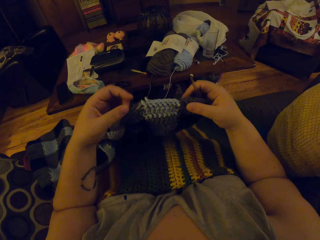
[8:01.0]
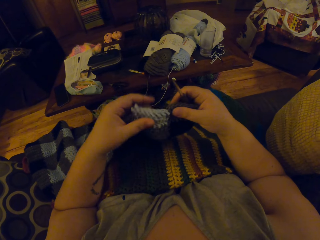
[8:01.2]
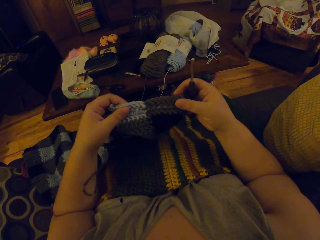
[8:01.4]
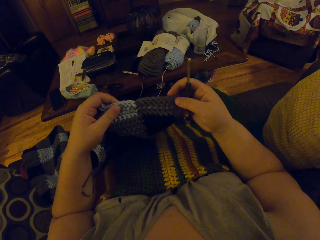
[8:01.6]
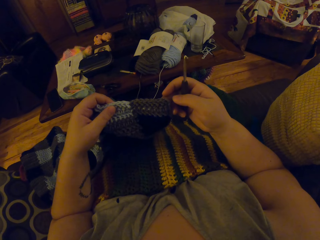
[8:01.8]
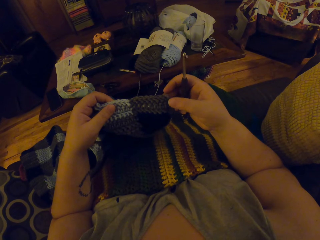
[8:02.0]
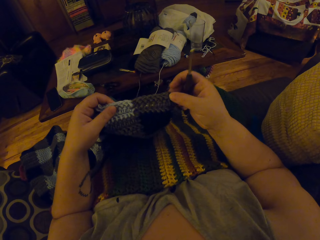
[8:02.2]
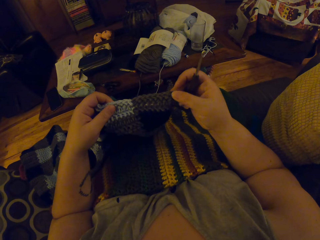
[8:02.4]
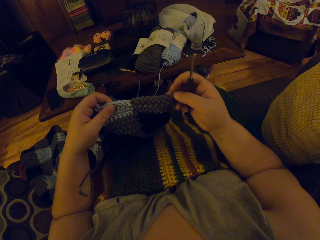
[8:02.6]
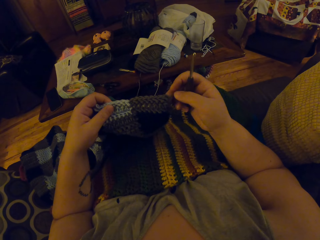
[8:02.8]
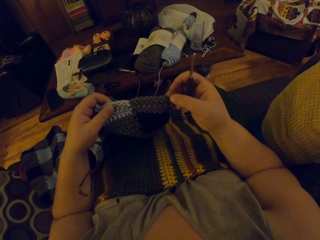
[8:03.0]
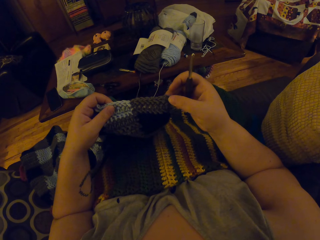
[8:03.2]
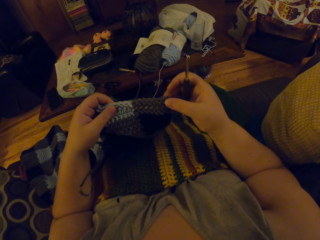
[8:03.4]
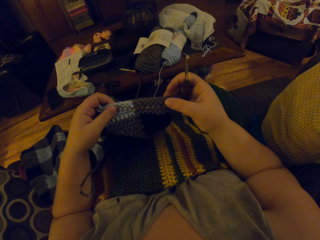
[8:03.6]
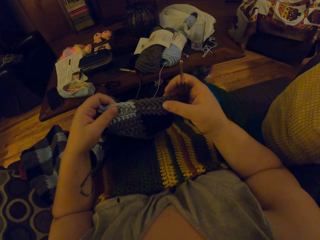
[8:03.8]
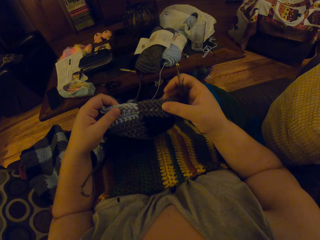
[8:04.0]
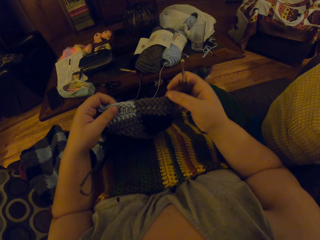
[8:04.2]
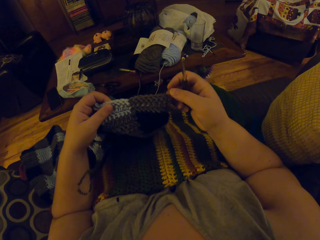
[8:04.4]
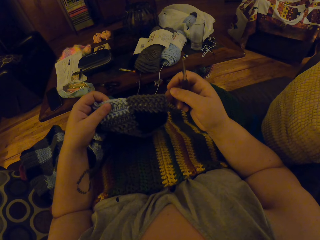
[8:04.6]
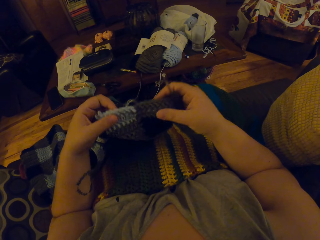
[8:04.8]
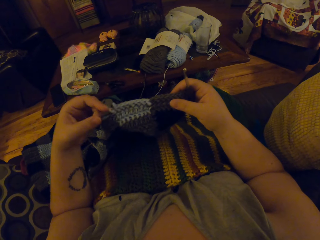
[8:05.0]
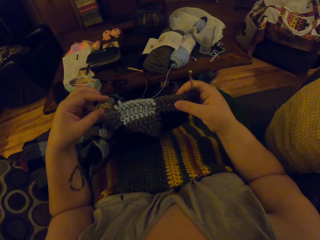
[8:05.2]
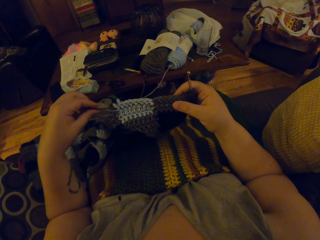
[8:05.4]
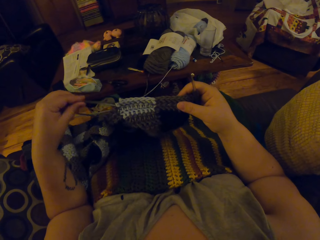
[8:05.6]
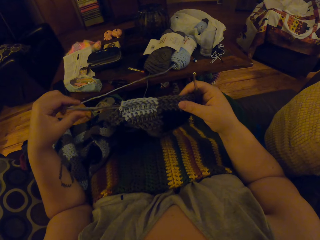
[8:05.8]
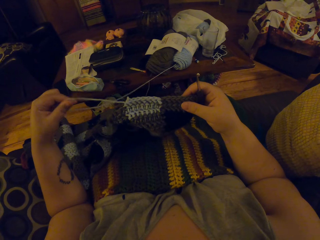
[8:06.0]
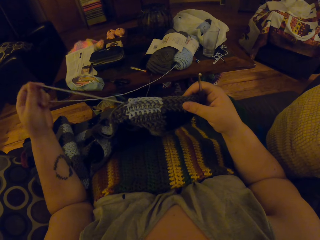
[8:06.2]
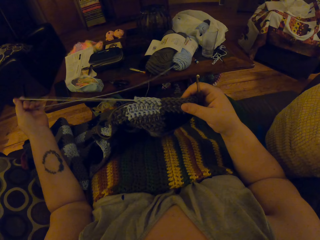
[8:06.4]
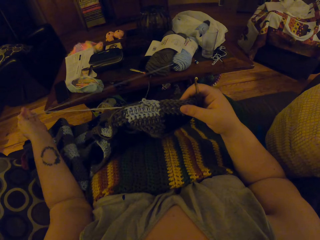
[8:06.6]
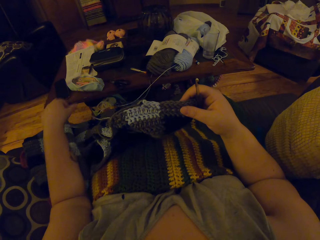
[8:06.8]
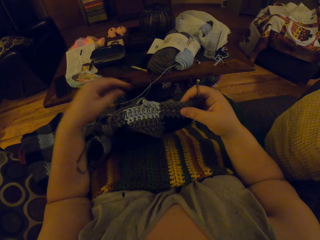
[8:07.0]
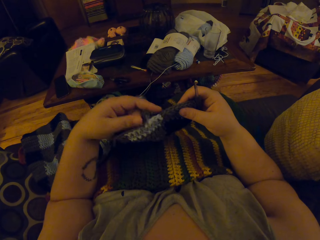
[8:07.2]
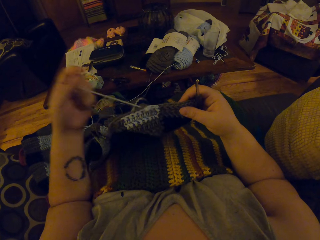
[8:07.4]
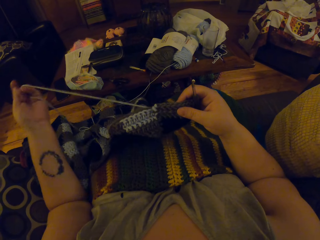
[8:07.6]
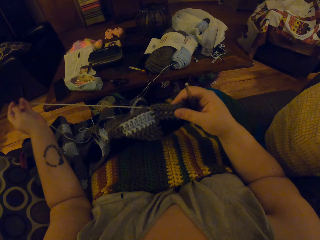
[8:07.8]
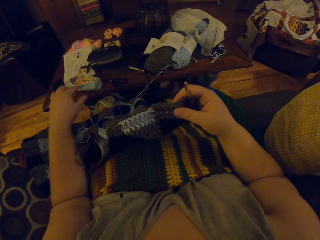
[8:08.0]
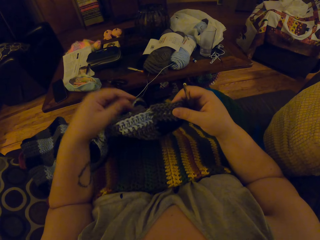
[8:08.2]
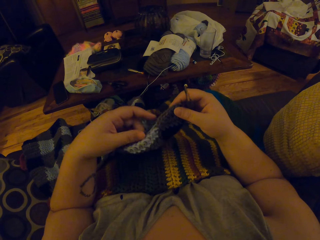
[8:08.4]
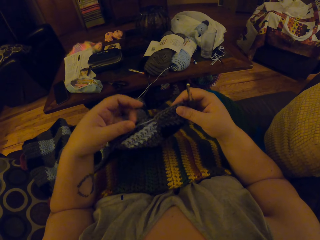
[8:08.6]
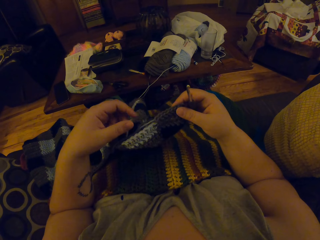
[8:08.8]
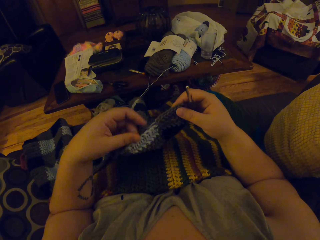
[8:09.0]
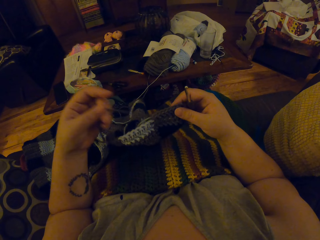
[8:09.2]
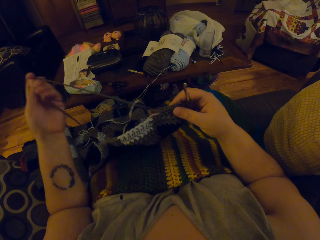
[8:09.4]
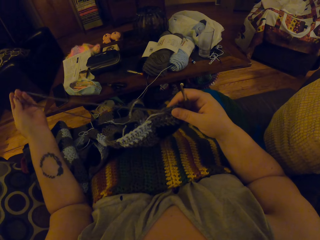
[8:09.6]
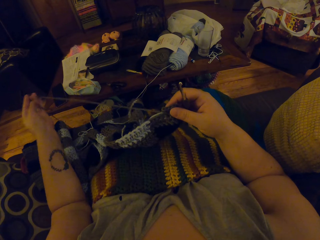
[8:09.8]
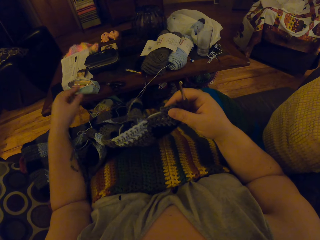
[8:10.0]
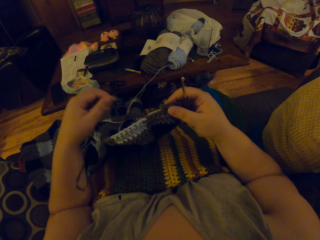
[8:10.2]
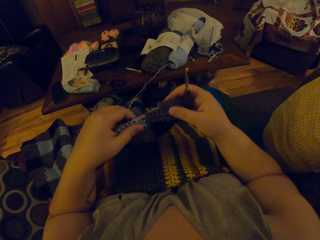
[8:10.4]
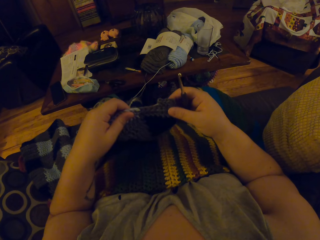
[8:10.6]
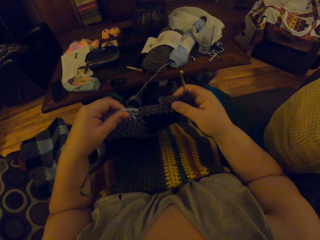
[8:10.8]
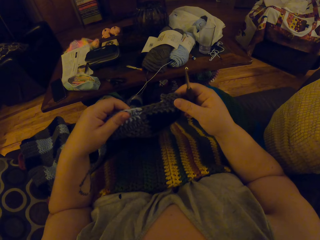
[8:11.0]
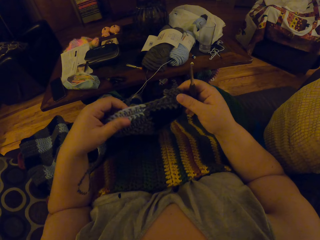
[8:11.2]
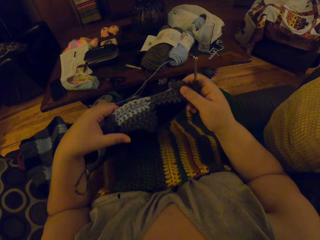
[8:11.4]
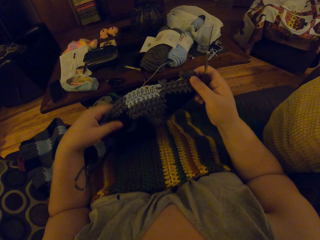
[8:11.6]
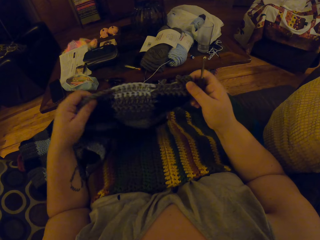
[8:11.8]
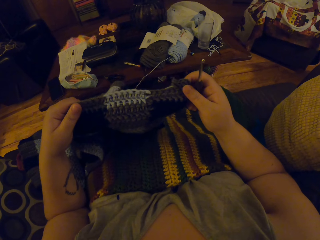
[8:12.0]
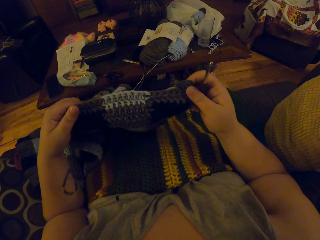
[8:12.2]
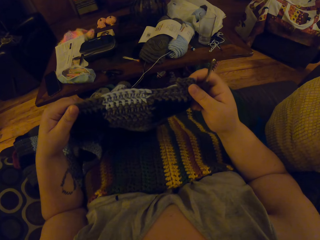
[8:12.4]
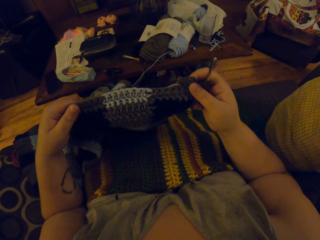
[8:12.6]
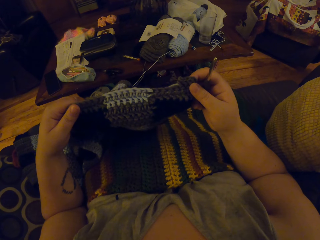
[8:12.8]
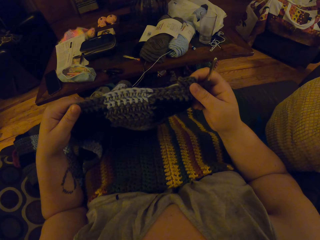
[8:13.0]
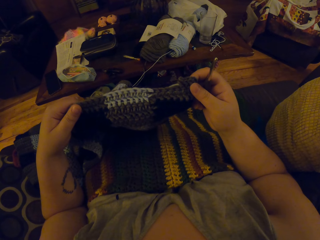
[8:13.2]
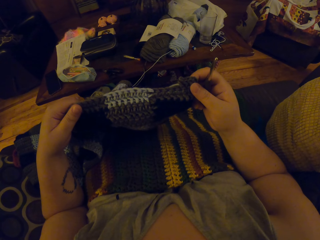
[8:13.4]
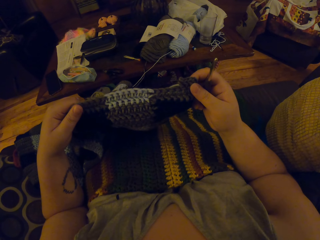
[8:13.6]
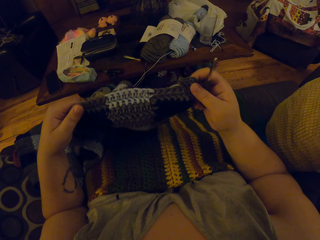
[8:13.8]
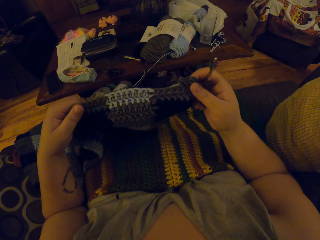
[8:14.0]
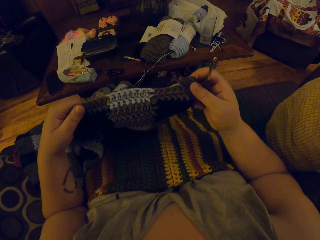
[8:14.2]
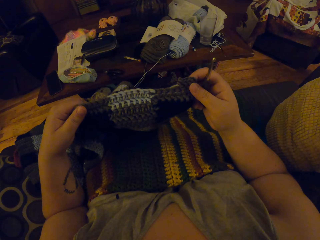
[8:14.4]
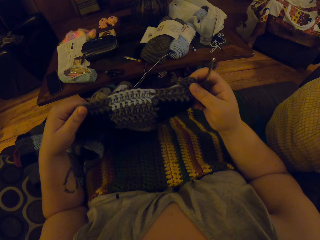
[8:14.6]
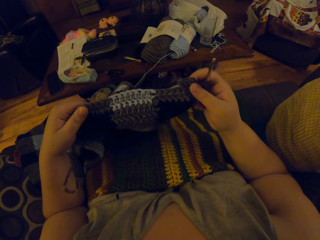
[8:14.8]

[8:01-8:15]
The camera wearer counts the number of holes on the crocheted wool. They loosen the light blue colored crocheted wool. They loosen the grey colored crocheted wool. They straighten the fabric.

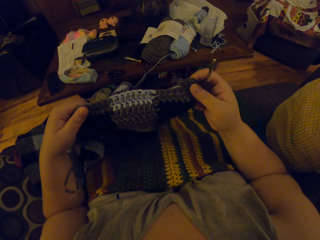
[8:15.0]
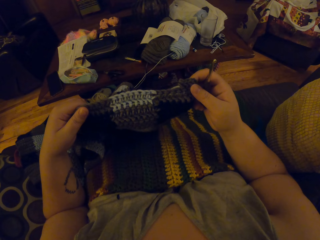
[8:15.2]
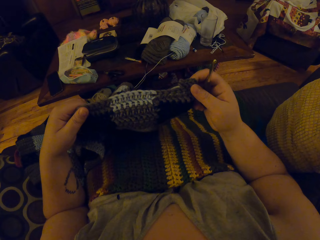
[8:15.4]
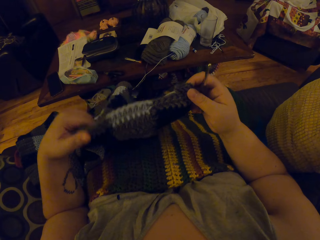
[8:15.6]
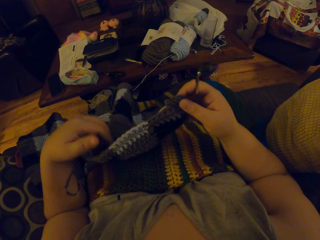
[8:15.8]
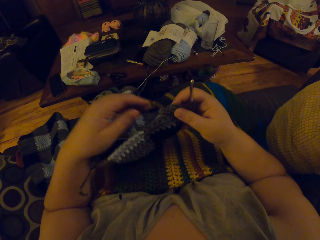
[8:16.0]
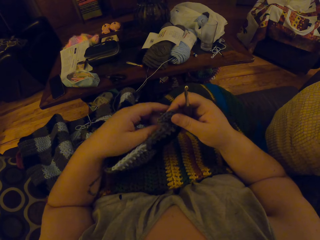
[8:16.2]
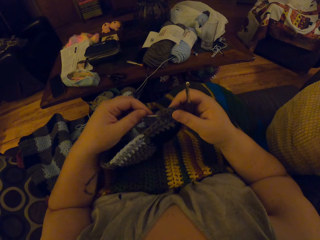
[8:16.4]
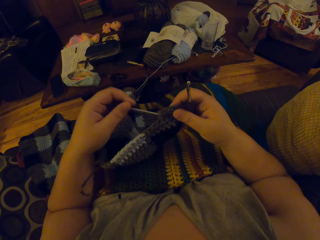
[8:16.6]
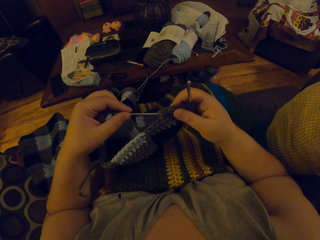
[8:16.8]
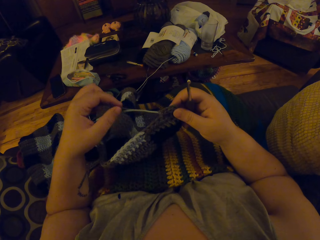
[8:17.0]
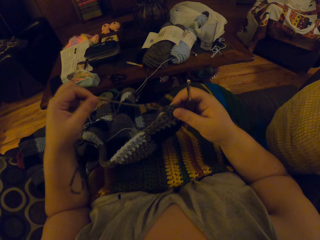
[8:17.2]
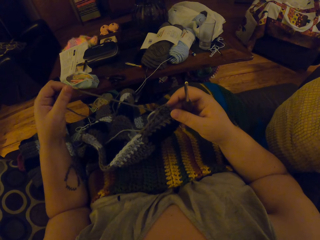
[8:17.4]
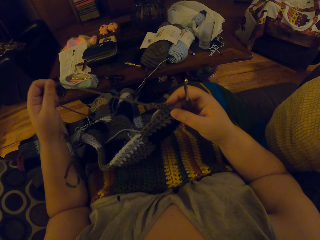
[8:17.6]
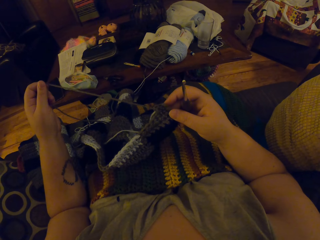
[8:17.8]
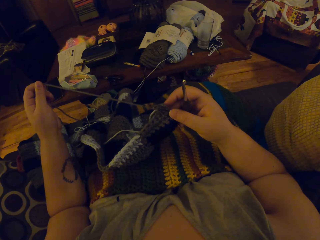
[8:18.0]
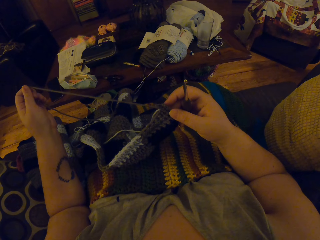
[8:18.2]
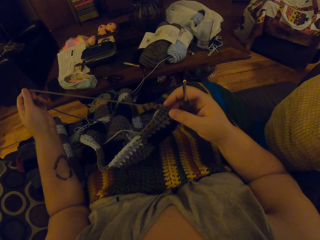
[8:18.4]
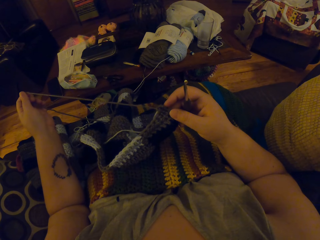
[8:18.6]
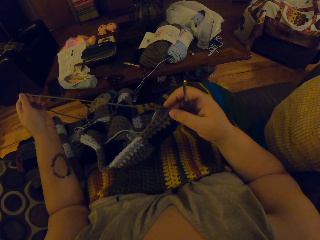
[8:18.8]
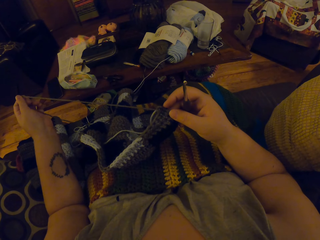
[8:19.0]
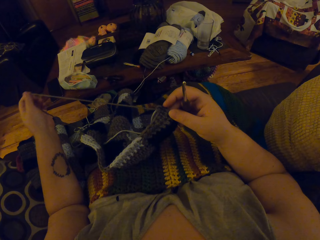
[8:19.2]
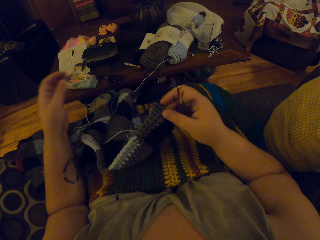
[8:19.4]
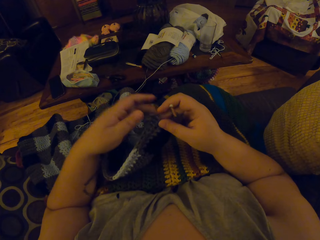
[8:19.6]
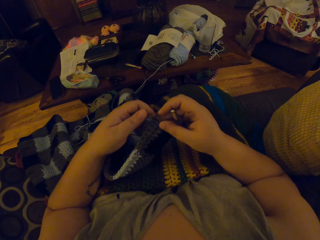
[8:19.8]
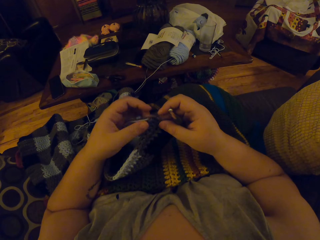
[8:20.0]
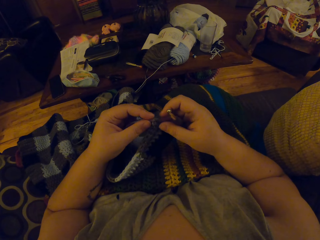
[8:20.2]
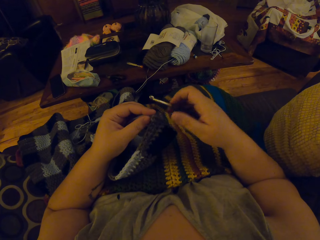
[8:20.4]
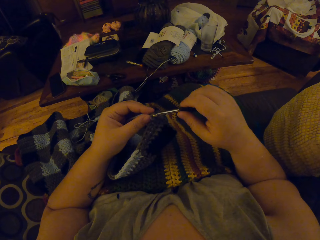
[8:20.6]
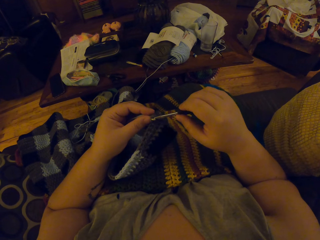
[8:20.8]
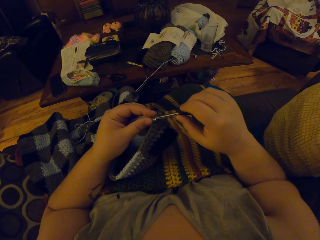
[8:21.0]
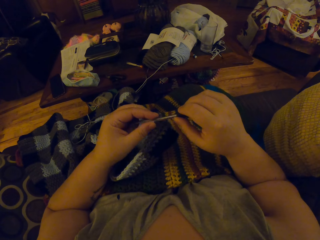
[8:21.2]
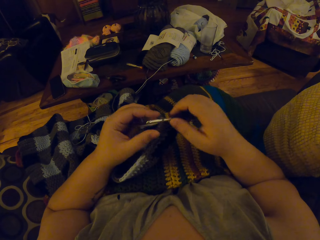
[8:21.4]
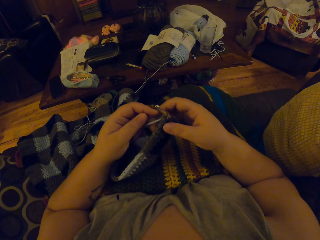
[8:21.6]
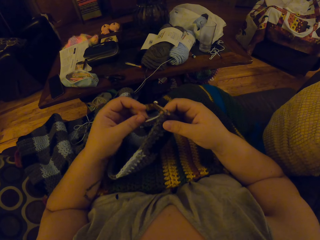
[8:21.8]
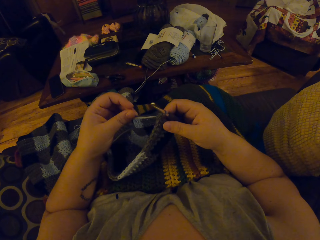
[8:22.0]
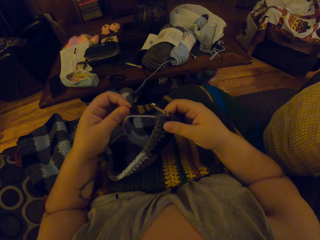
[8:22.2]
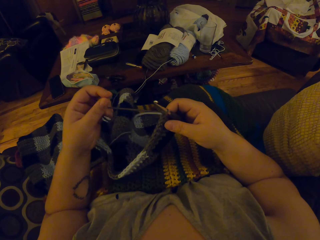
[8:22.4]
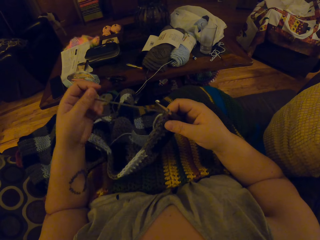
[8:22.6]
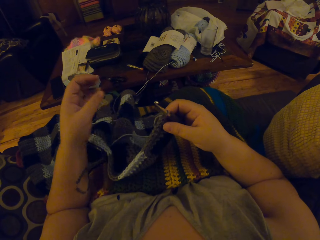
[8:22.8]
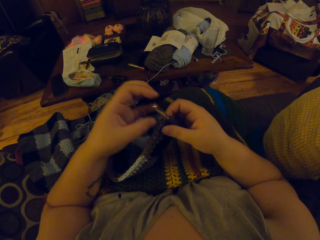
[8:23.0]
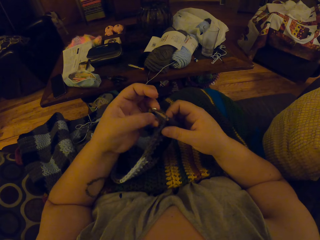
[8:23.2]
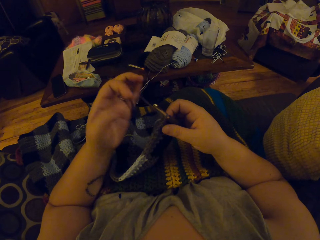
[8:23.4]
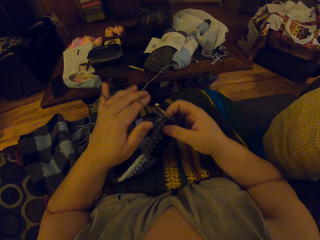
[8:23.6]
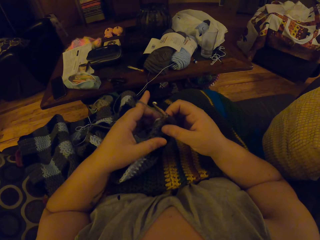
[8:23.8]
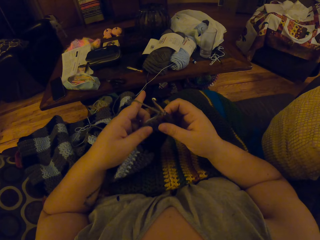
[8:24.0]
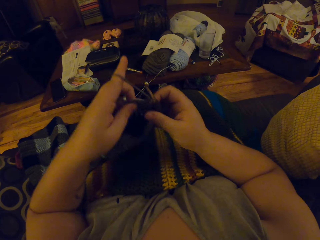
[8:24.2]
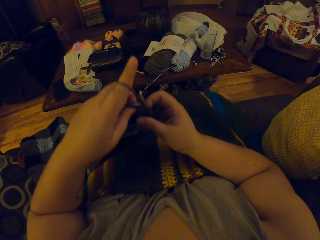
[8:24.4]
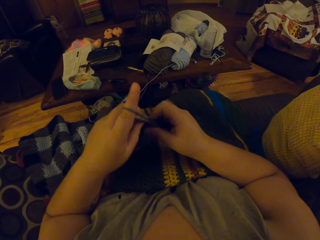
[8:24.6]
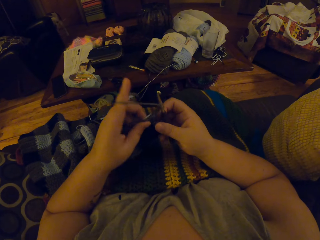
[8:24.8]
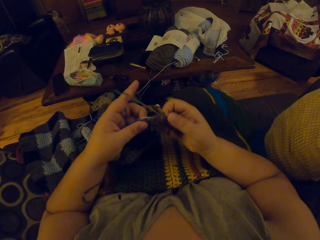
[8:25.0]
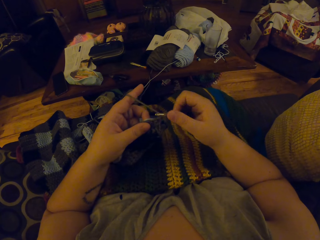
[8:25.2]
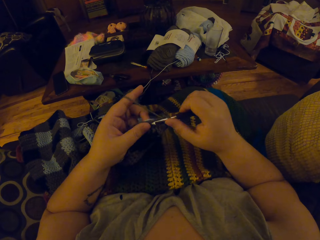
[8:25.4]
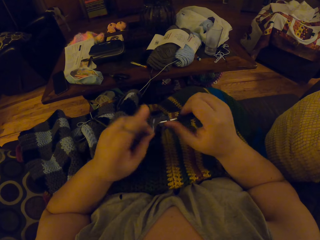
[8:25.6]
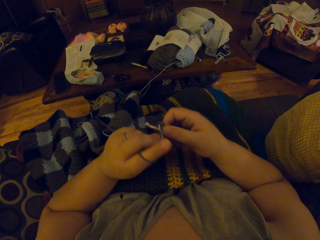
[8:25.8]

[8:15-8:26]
The camera wearer unravels the stitches. She crochets the grey colored wool with the crochet hook. She rolls the yarn on her finger. She aligns the fabric.
